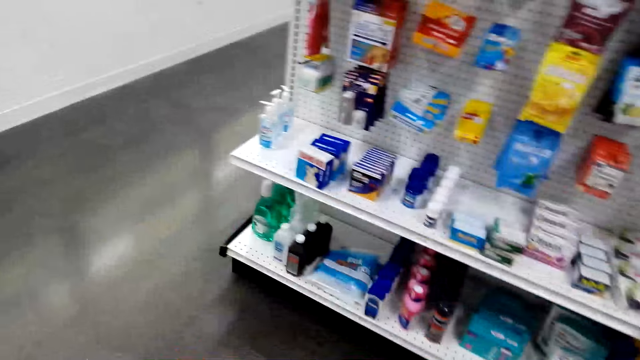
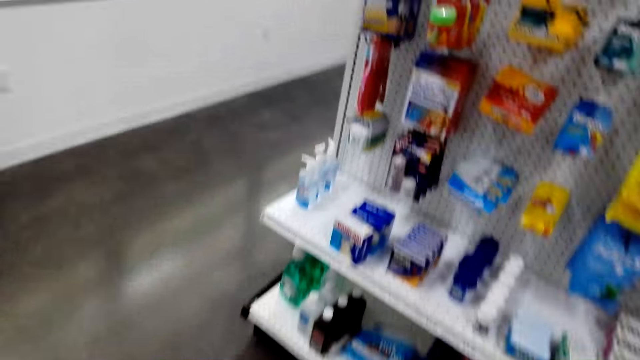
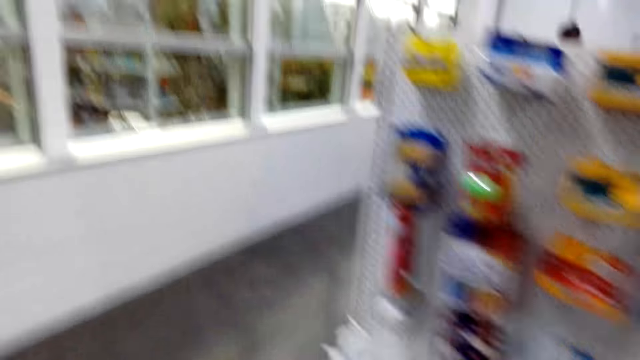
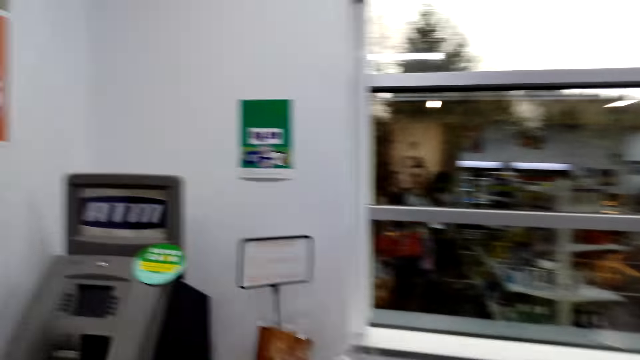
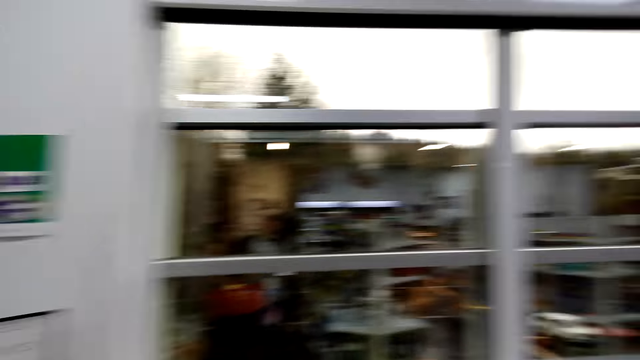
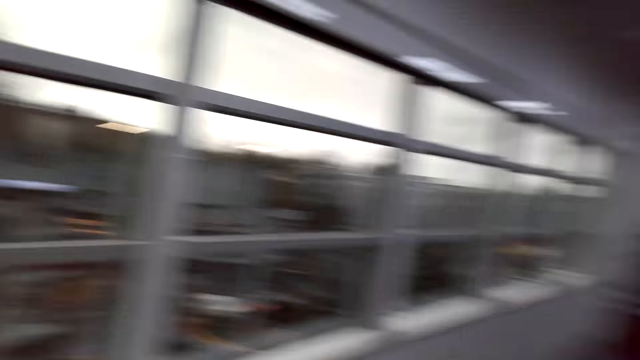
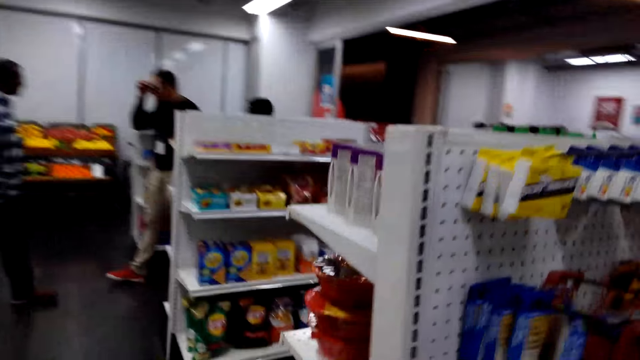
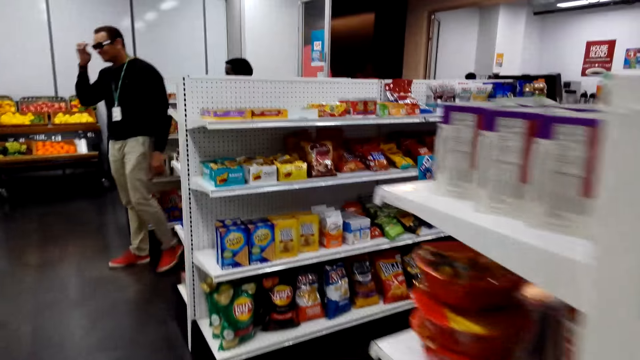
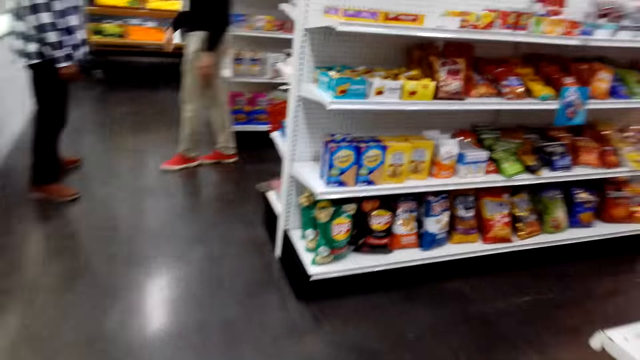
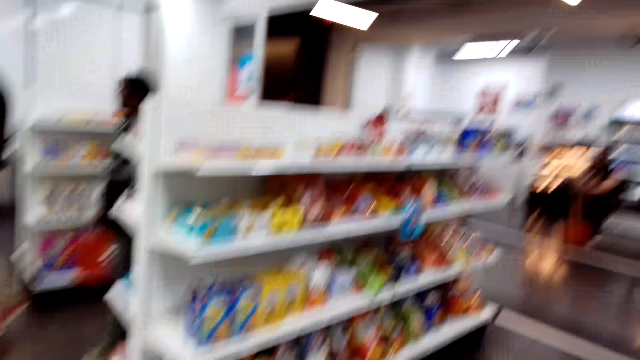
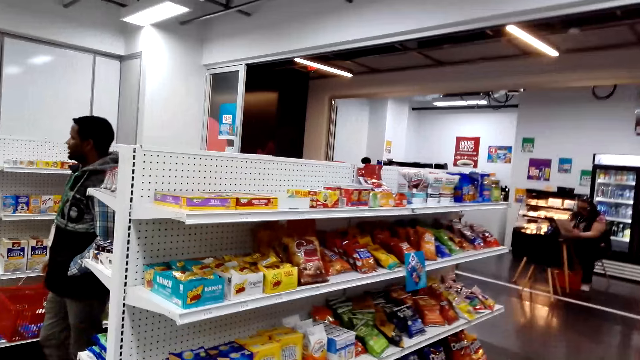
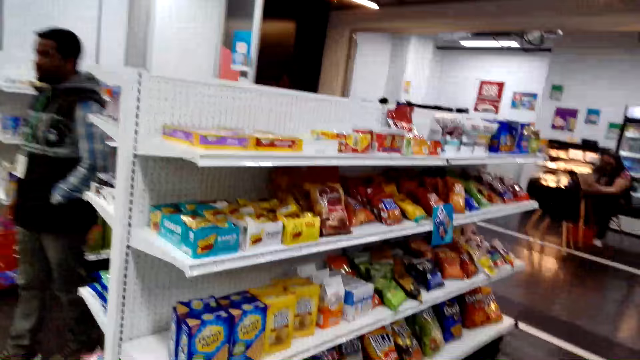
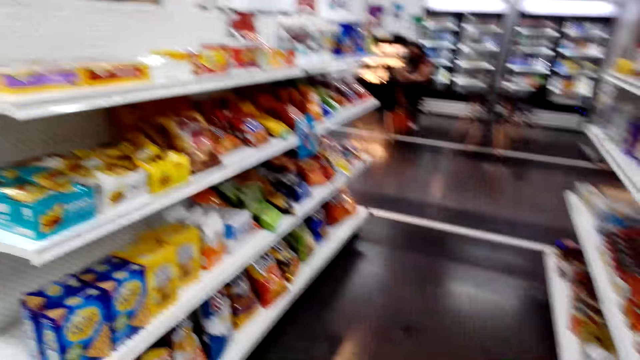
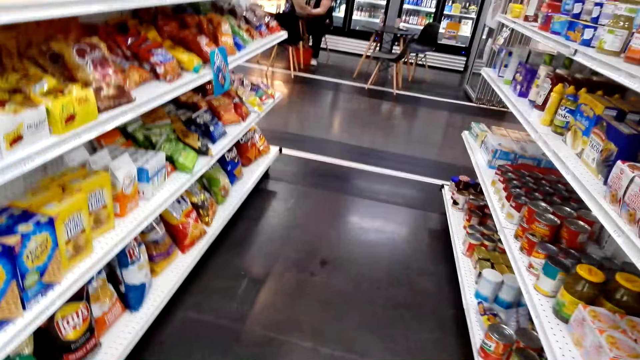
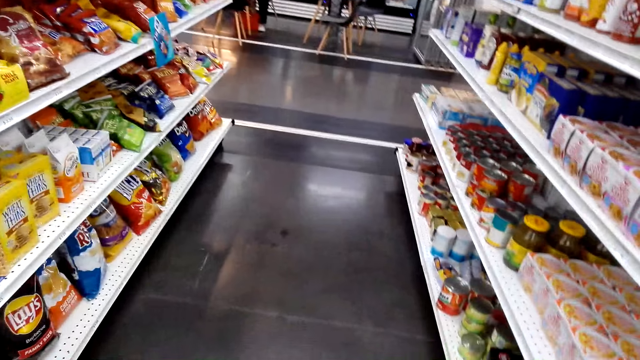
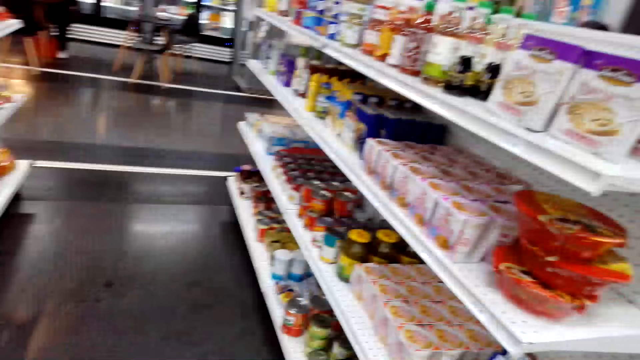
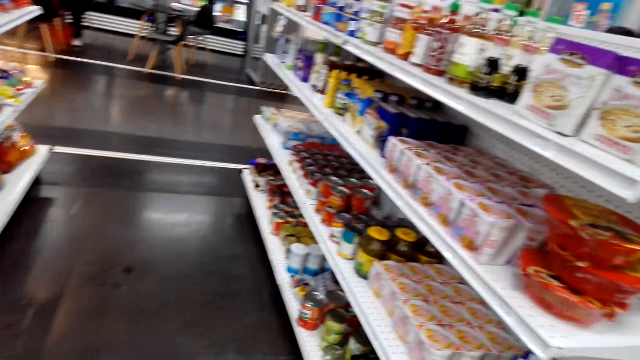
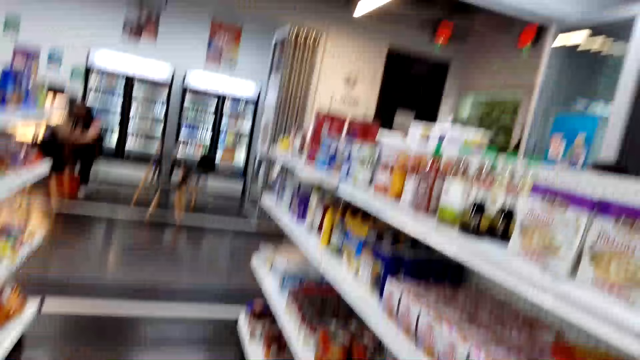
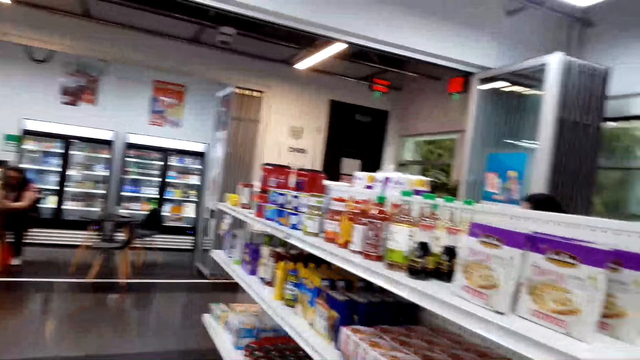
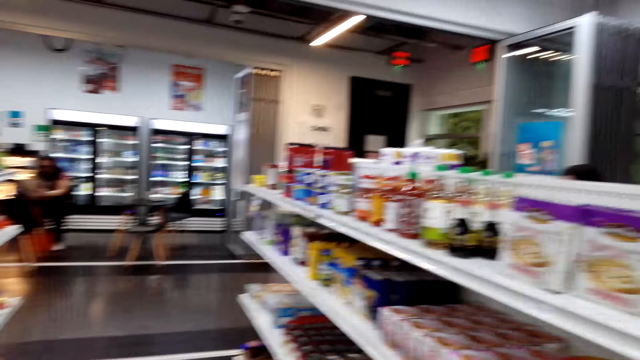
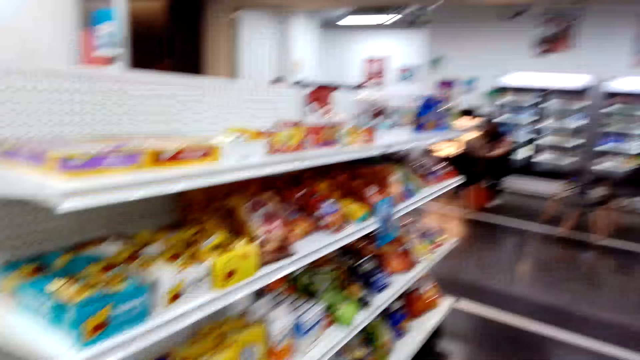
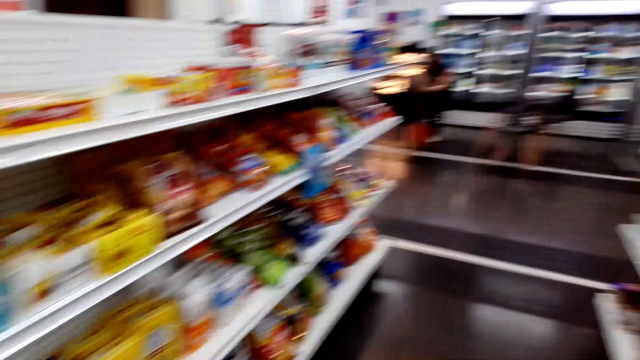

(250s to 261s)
The camera wearer walks around a shop.

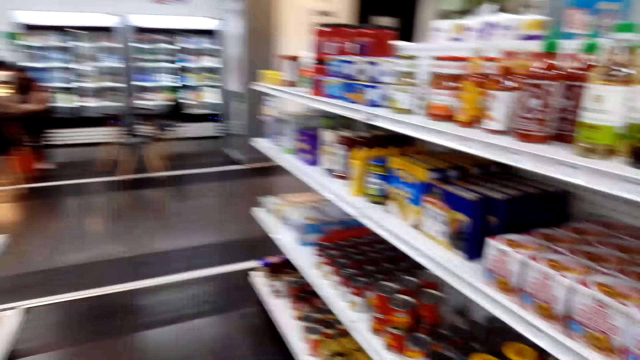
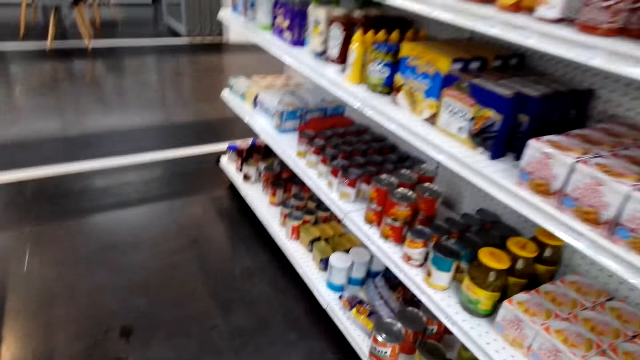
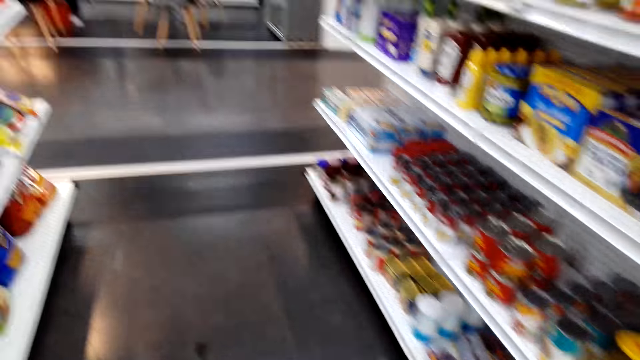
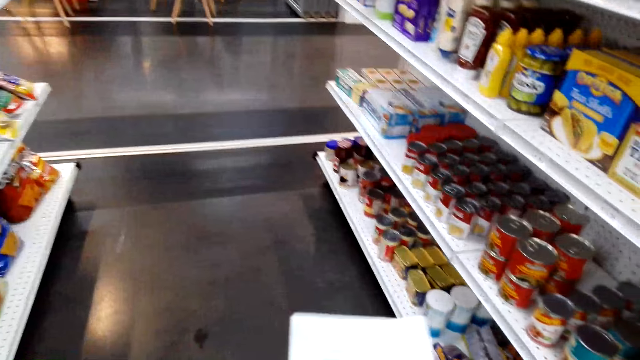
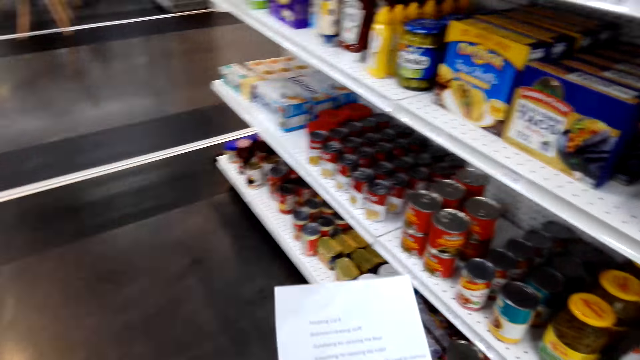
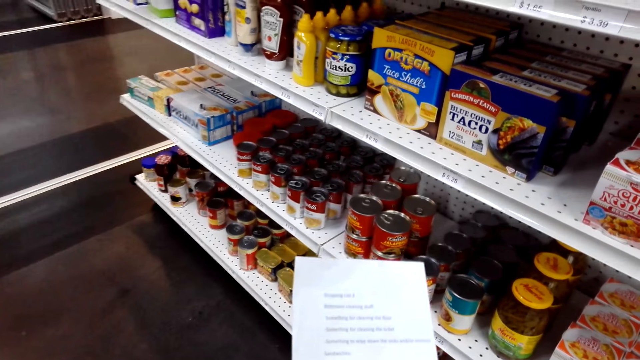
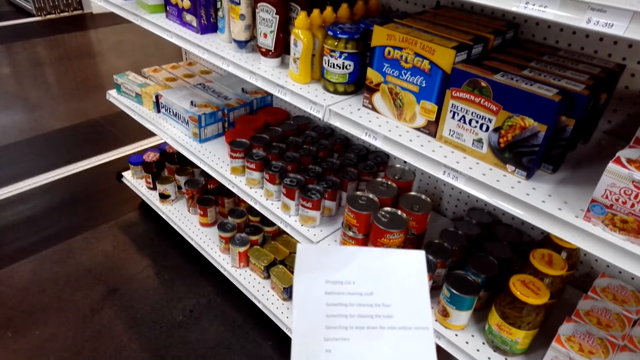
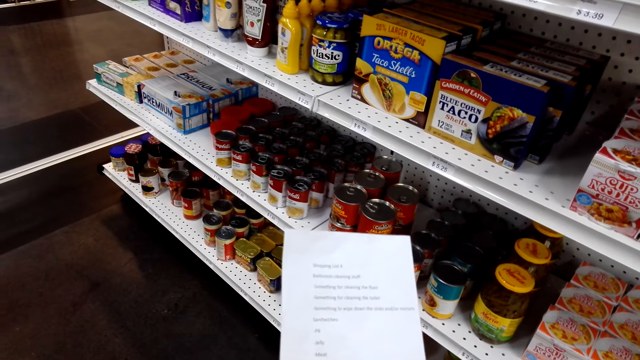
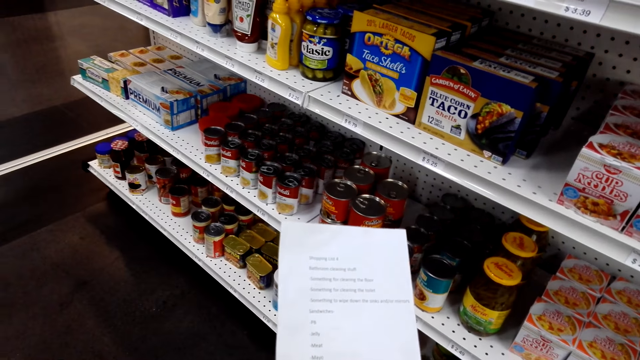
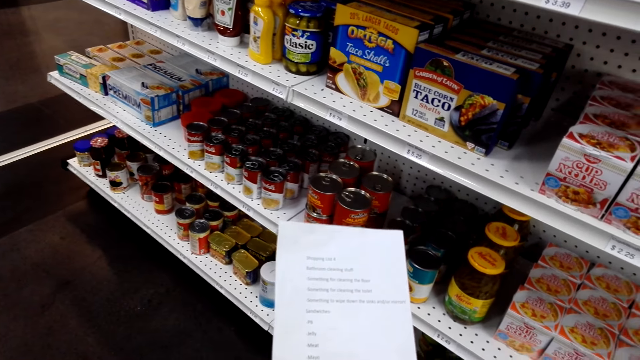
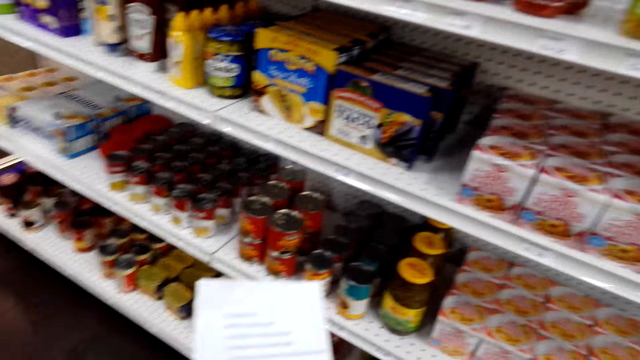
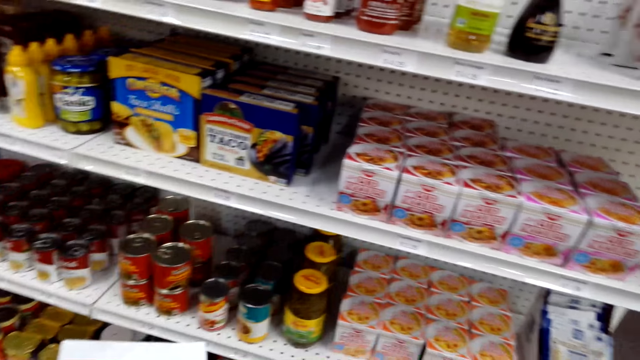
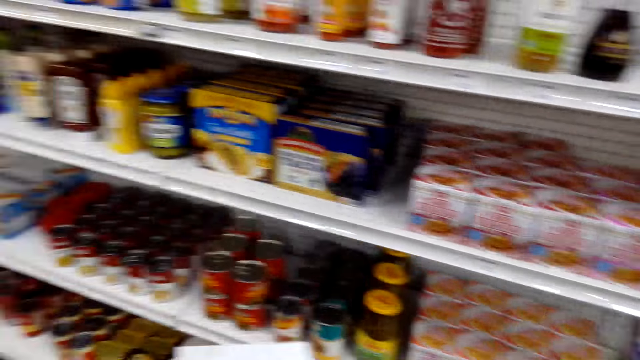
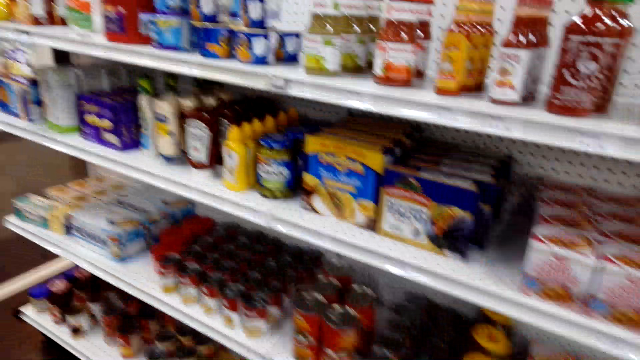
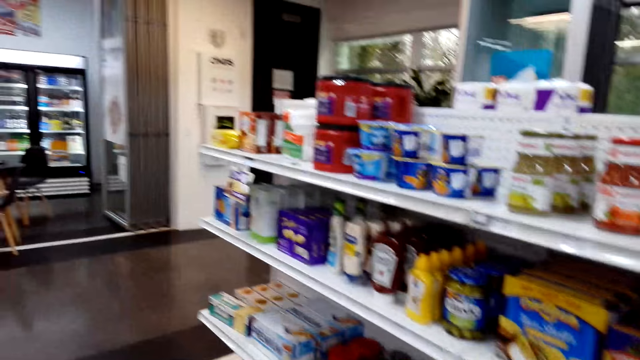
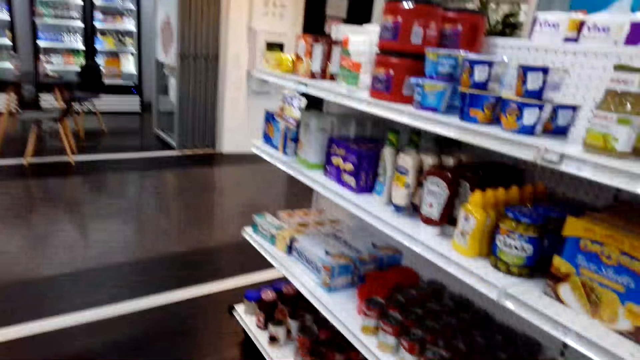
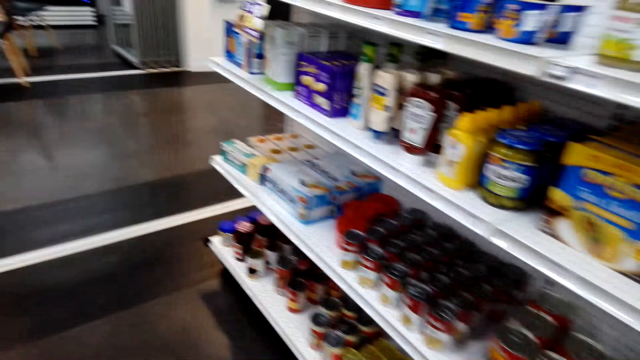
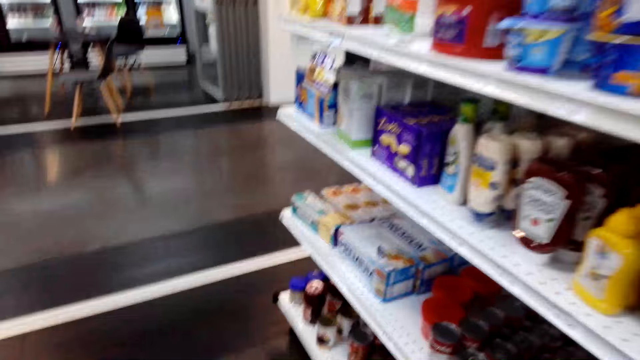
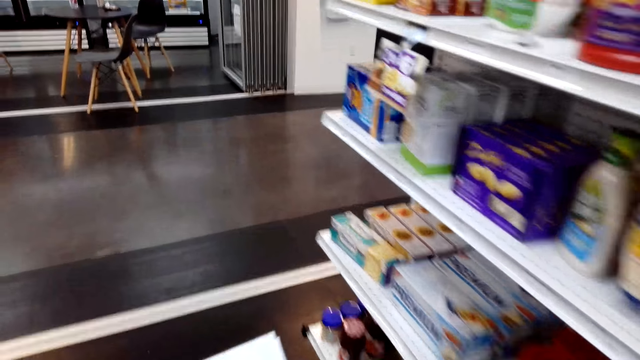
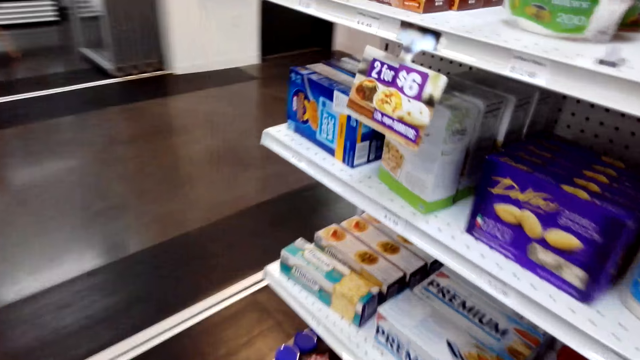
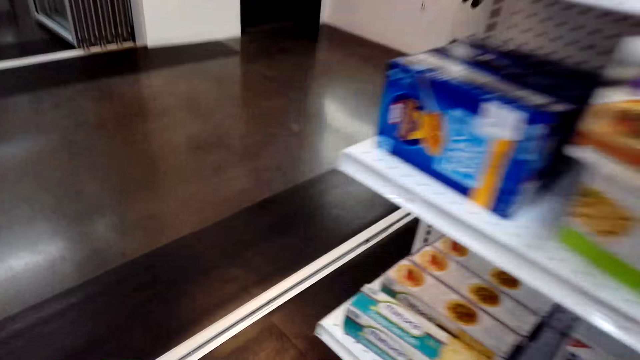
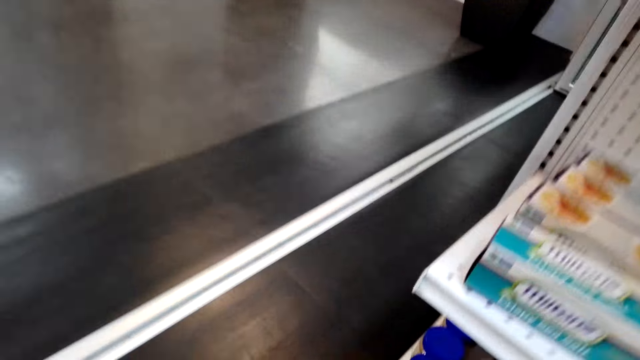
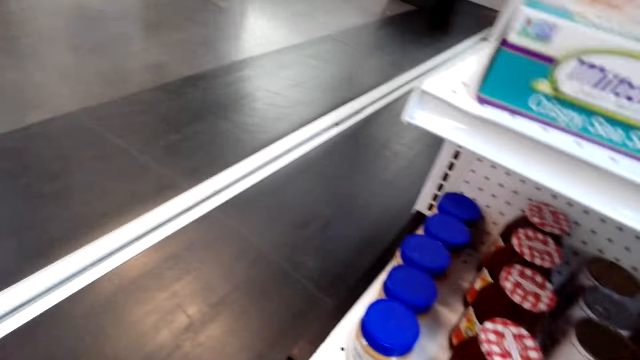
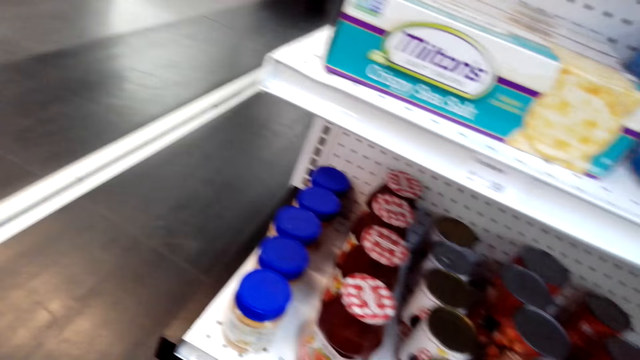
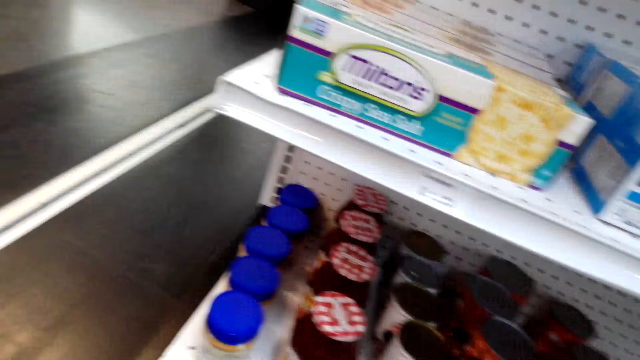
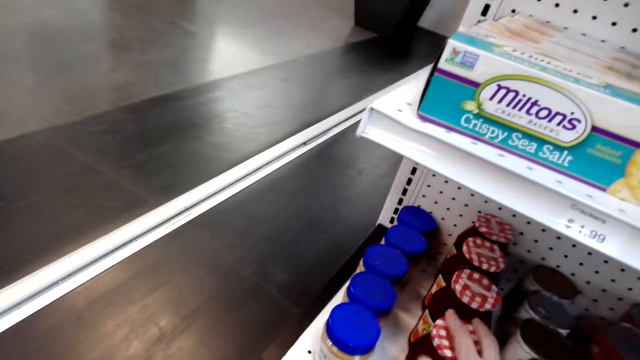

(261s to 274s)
The camera wearer looks at the shopping list. They squat down.
